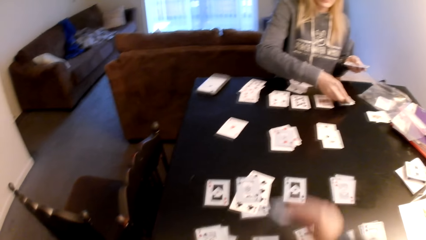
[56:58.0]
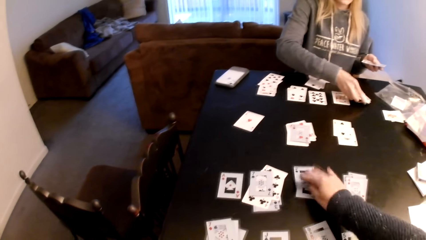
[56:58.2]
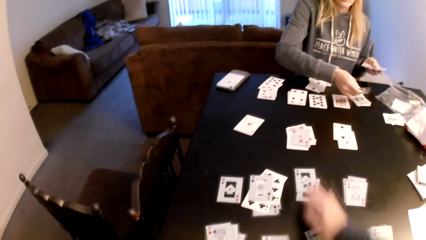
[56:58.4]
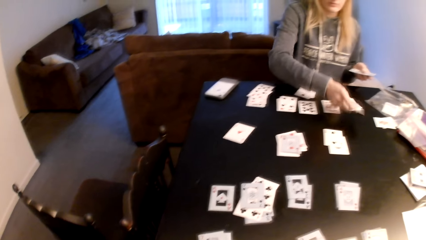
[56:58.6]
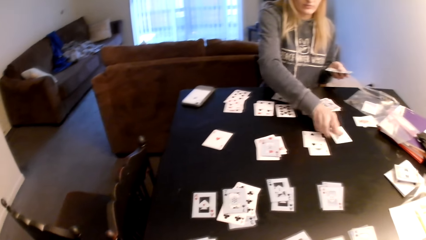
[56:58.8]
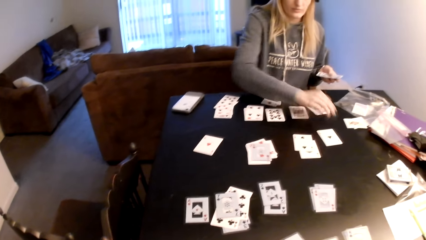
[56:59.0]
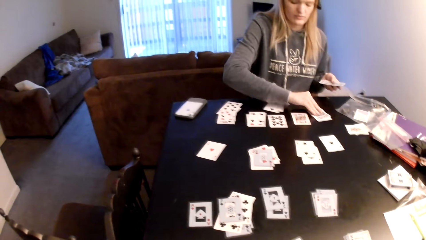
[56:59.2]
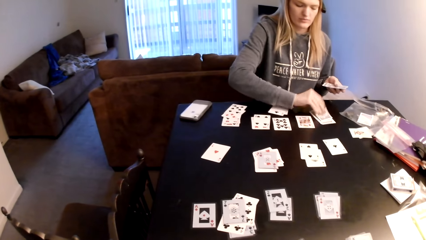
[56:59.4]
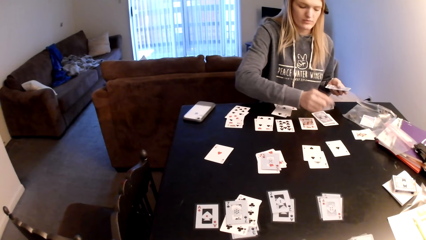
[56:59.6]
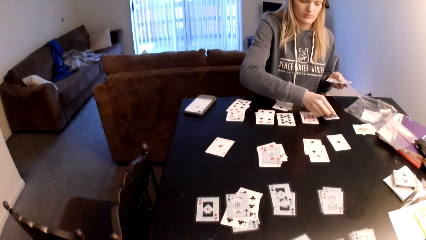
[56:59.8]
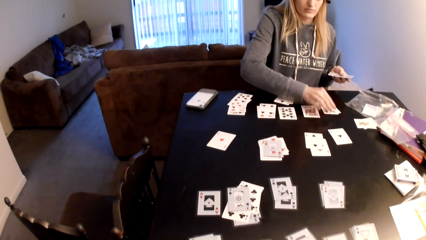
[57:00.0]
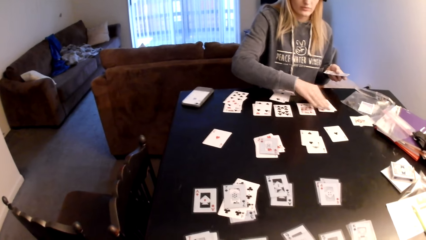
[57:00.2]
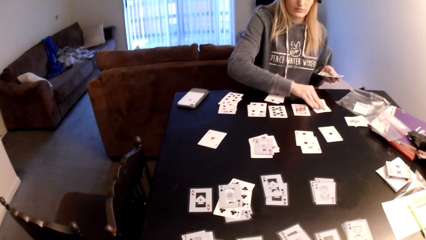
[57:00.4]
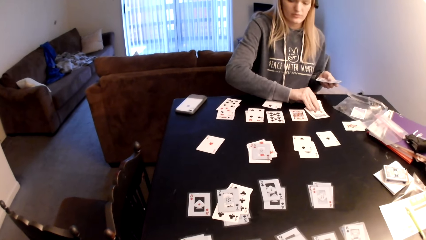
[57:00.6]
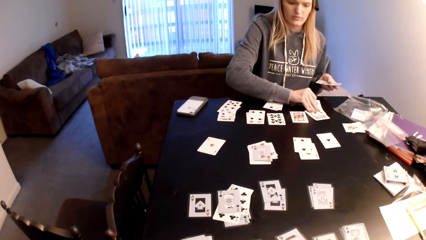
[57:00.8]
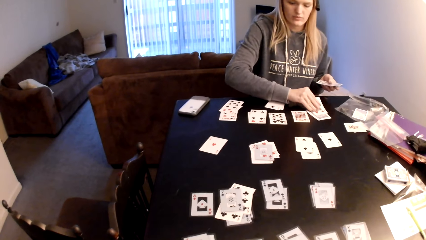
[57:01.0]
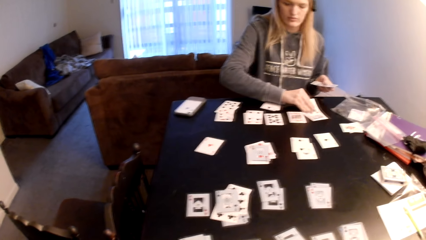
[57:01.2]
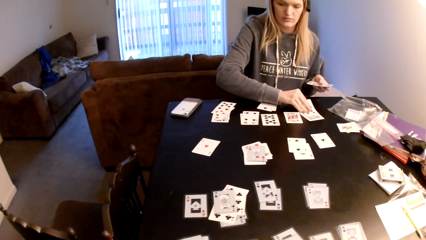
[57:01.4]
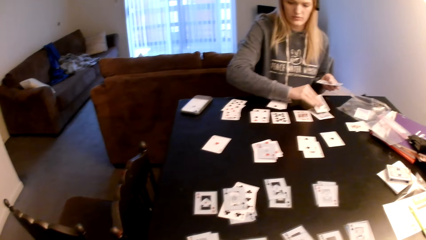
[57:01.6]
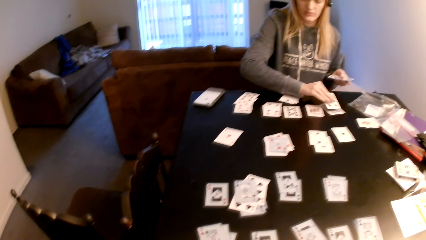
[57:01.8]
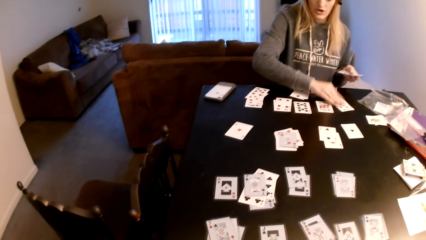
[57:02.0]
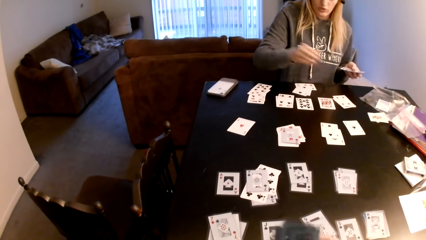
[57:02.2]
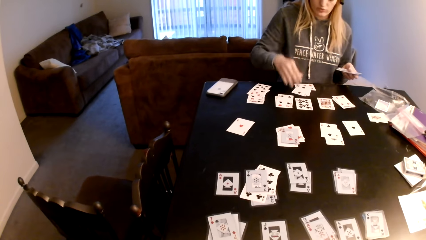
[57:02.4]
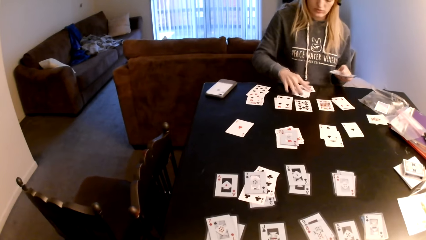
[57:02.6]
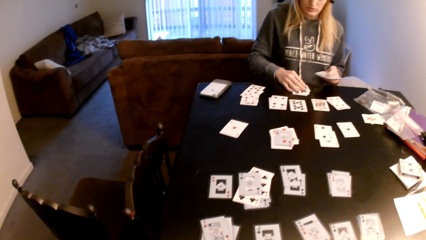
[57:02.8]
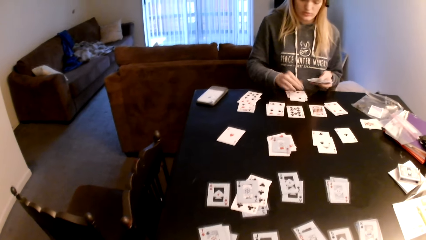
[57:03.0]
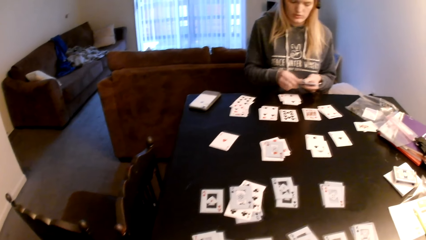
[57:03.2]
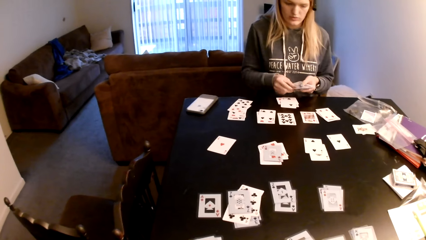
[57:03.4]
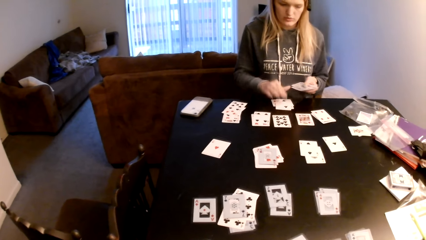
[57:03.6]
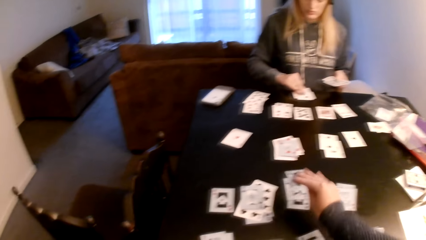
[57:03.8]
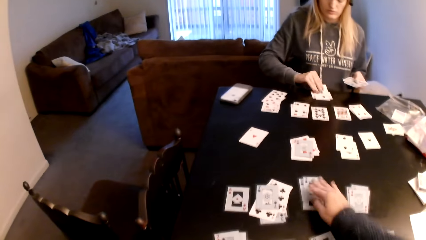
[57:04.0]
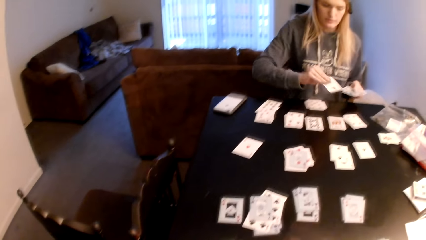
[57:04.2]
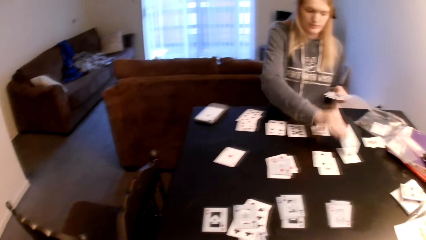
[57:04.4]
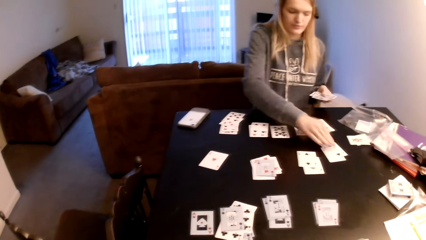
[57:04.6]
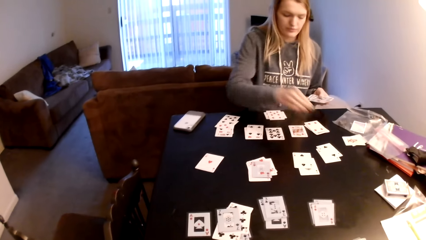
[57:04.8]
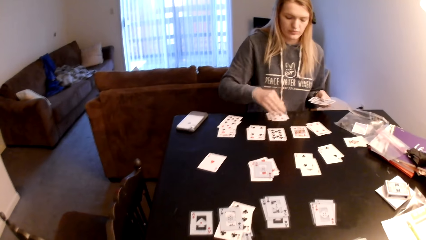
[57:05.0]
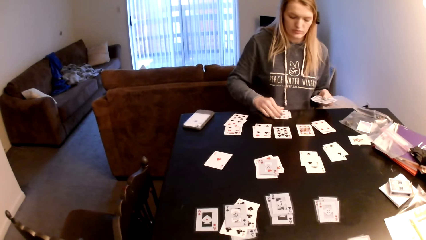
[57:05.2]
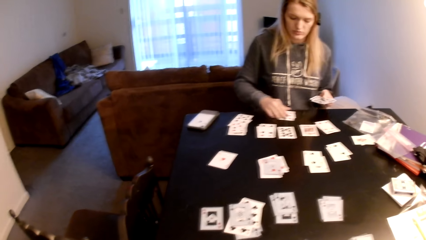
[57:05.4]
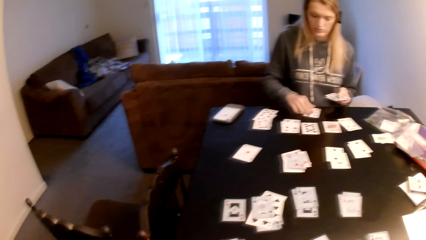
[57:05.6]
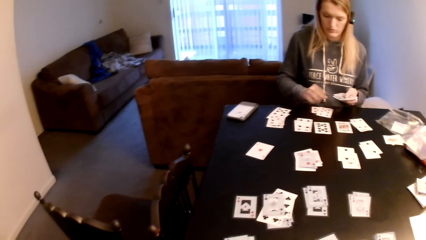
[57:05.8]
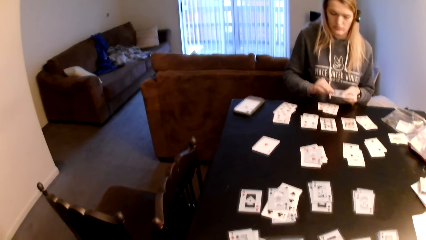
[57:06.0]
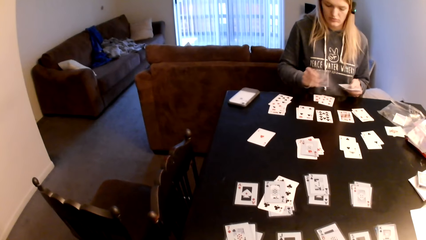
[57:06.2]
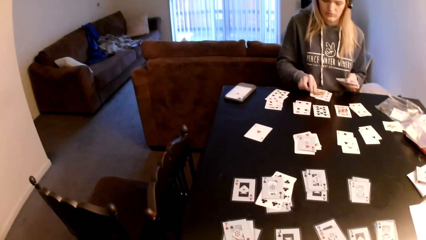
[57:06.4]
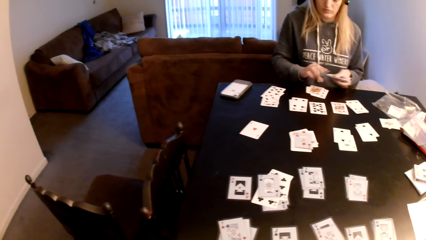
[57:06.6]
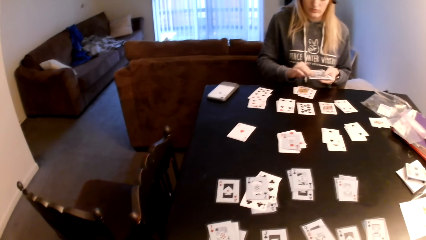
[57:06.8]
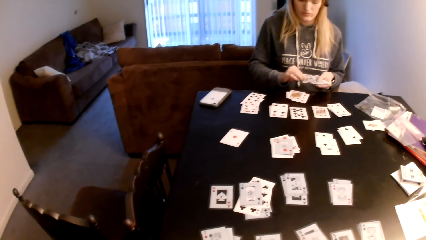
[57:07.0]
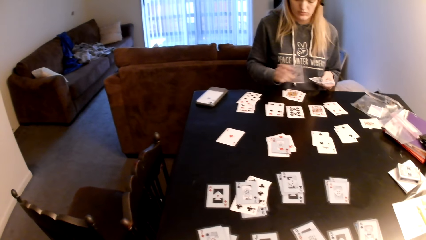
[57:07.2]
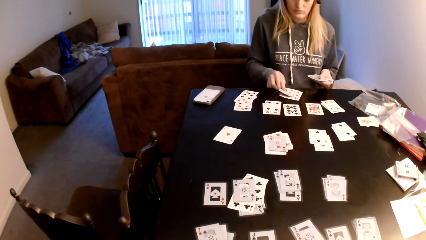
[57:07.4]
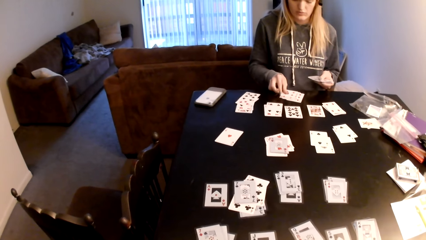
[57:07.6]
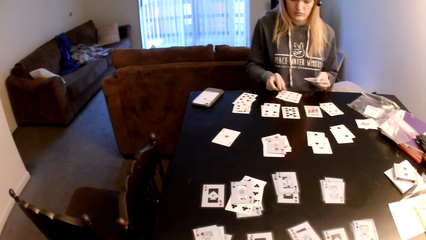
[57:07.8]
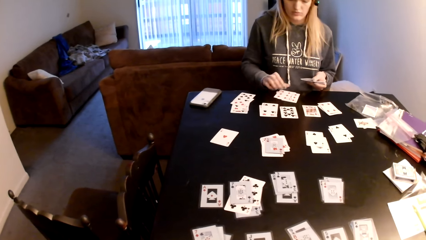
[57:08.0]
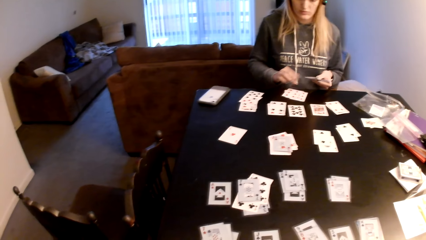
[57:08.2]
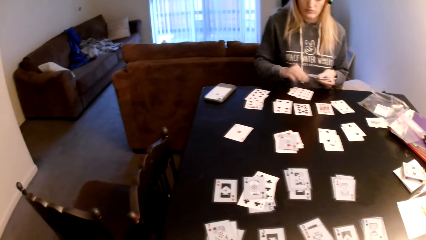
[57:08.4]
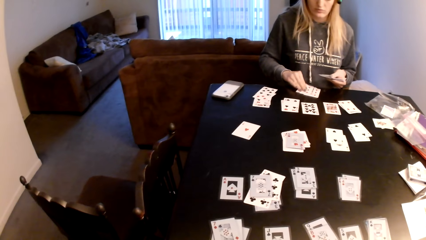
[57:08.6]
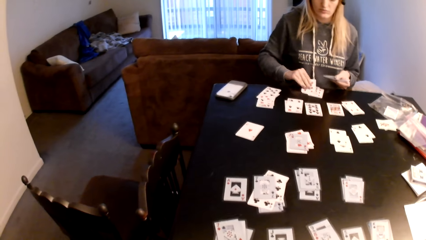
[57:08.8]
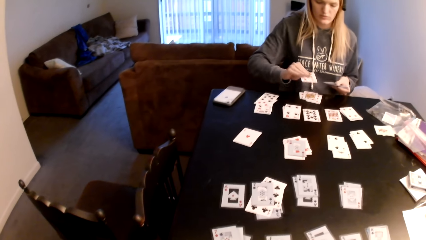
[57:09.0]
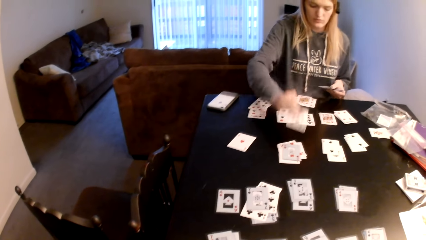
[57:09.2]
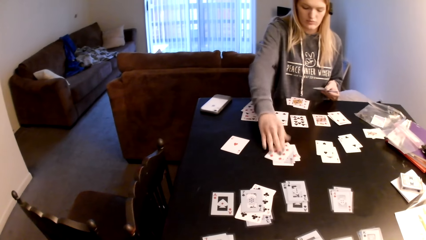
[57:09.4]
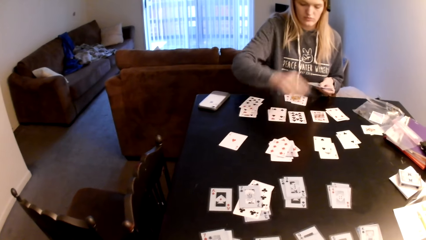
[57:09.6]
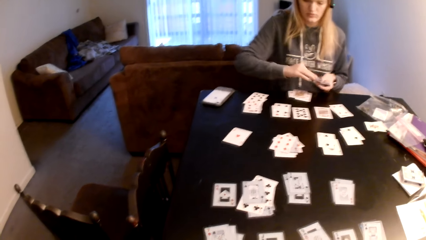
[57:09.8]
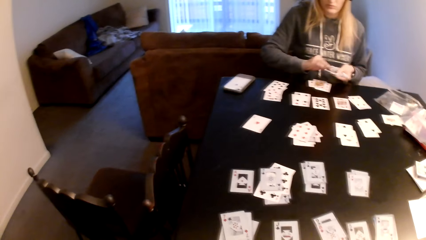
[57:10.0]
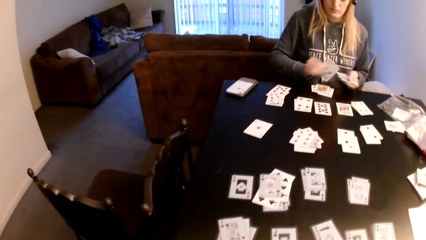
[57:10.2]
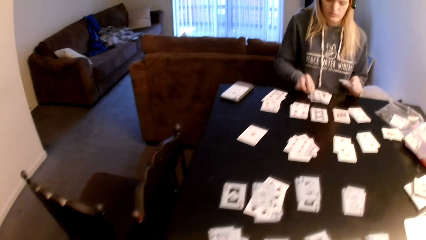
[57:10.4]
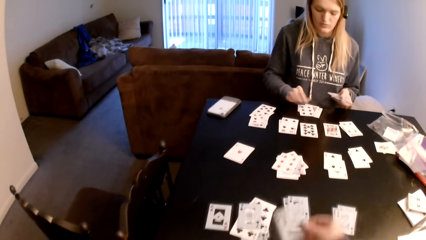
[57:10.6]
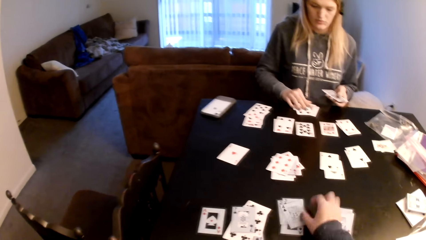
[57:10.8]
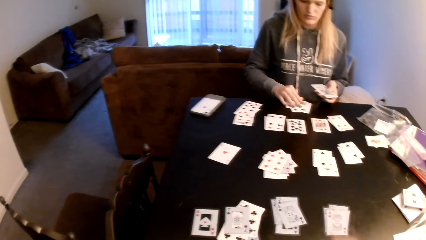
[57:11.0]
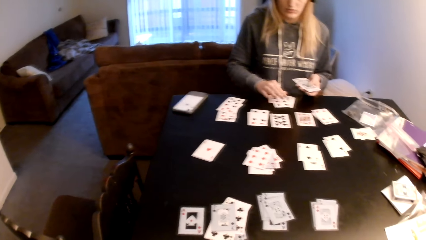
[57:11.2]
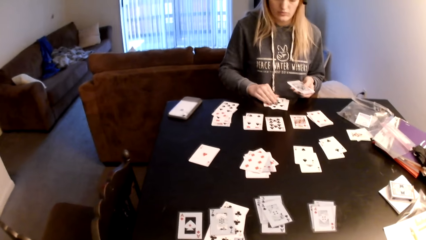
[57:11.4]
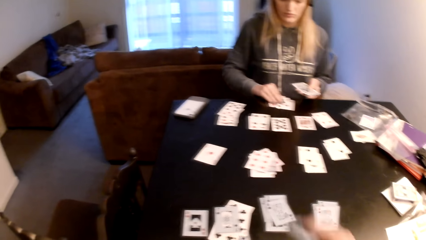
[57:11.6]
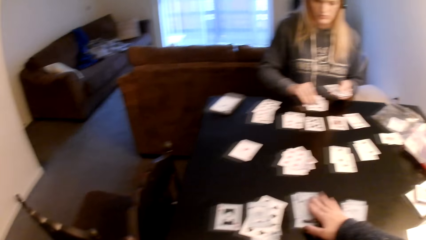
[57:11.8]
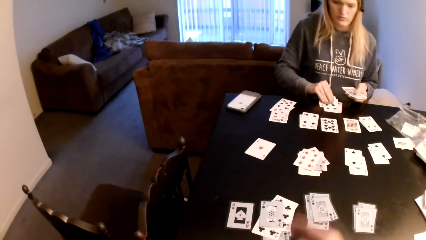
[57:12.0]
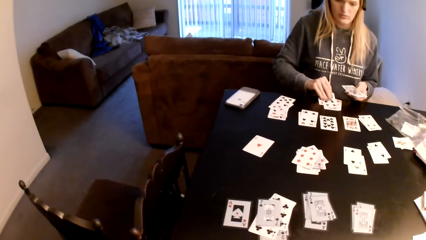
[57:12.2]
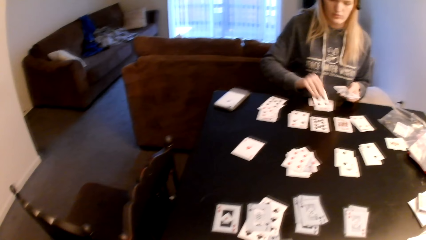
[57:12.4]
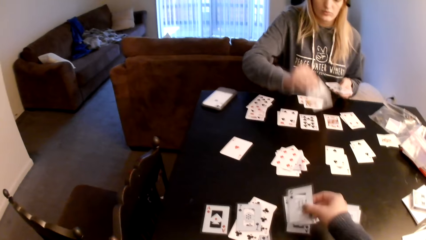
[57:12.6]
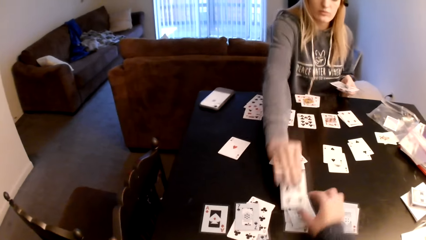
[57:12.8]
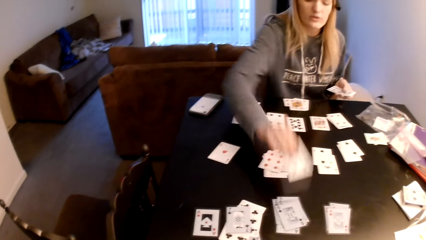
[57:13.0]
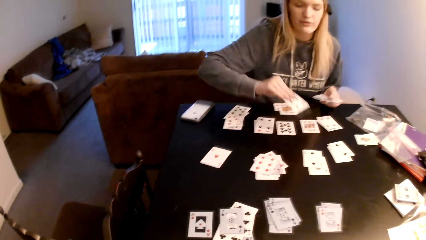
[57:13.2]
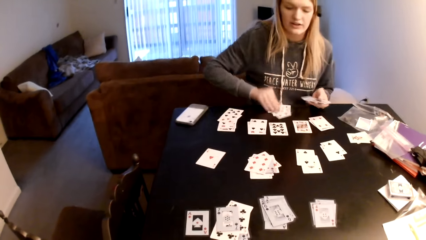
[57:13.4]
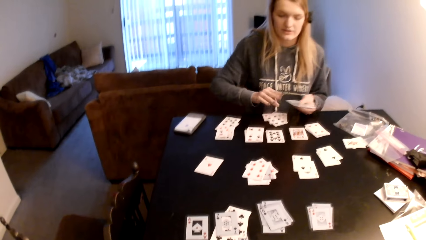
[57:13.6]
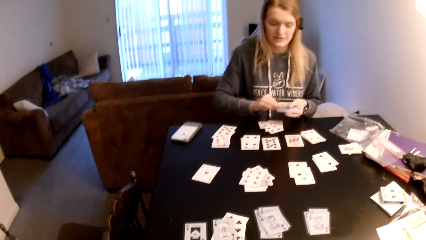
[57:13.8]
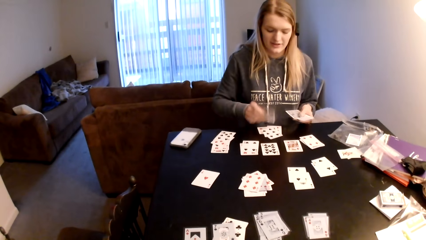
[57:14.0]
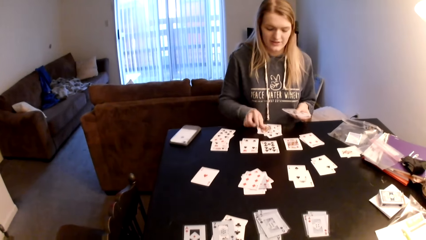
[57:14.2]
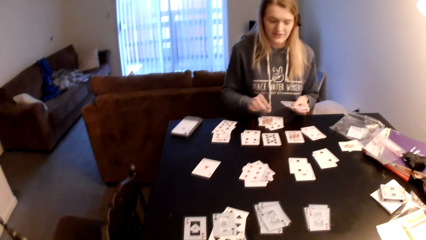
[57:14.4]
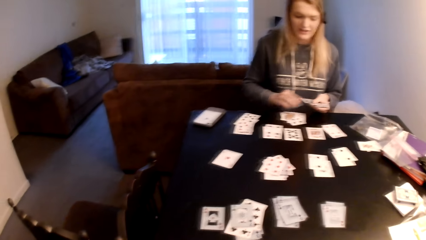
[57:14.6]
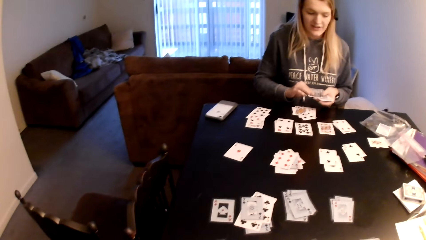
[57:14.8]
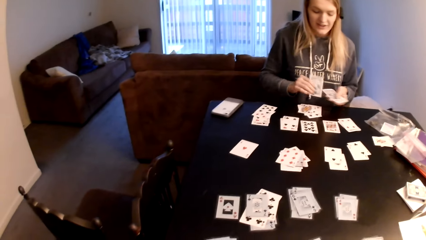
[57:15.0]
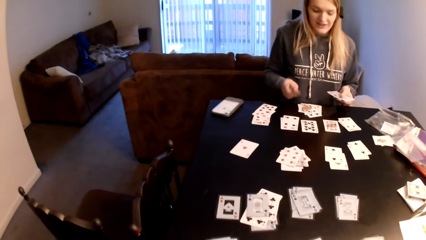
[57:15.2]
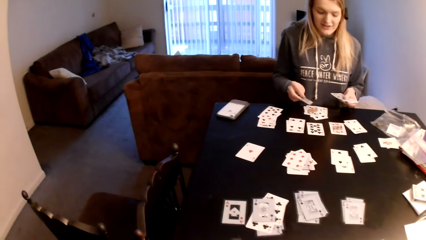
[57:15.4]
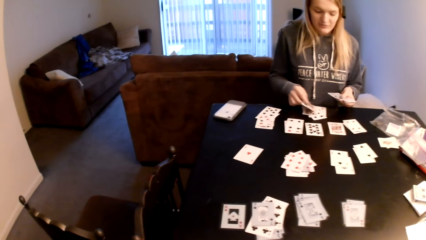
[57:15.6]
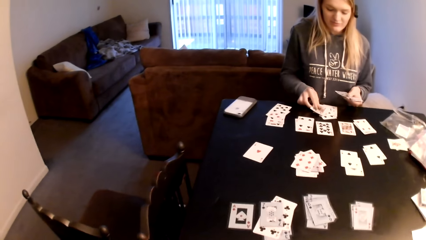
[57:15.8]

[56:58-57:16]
The camera wearer places the playing card on the table, lifts a playing card, and places the playing card on the table. A woman places a playing card on the table, turns the playing card, and places a playing card on the table. The camera wearer pulls a playing card and touches the playing cards. The woman touches the playing card and places the playing card on the table. The camera wearer looks at the playing card and looks around. The woman places the playing card on the table. The camera wearer pulls a playing card. The woman places the playing card on the table. The camera wearer looks at the playing cards, places the playing card on the table, looks at the playing cards, and places the playing card on the table. The woman picks up a playing card and places the playing card on the table.
